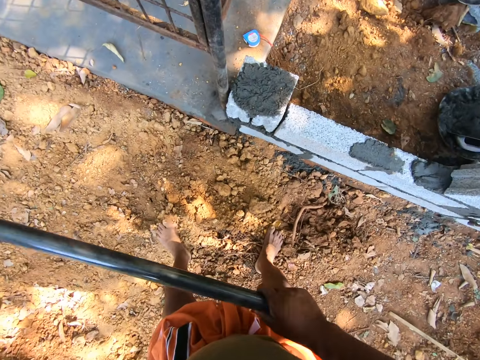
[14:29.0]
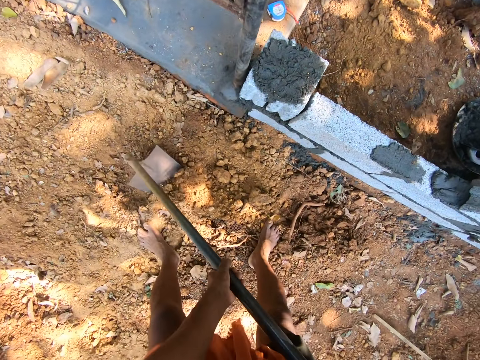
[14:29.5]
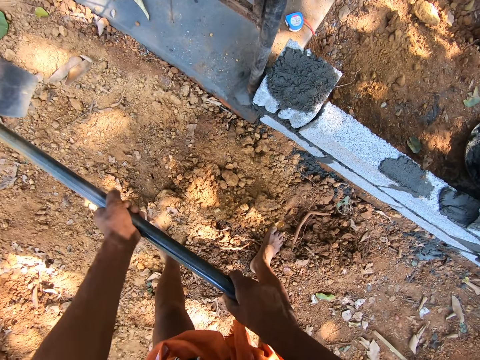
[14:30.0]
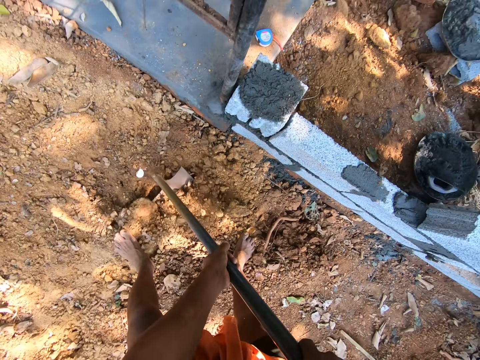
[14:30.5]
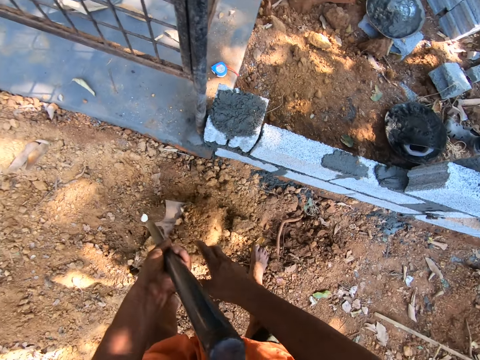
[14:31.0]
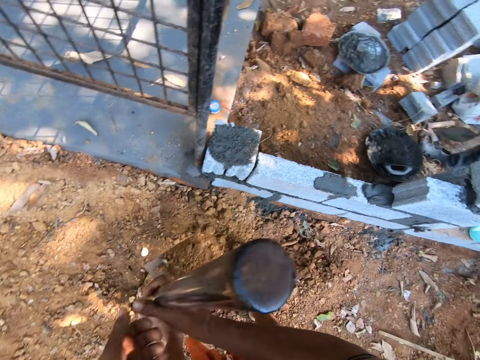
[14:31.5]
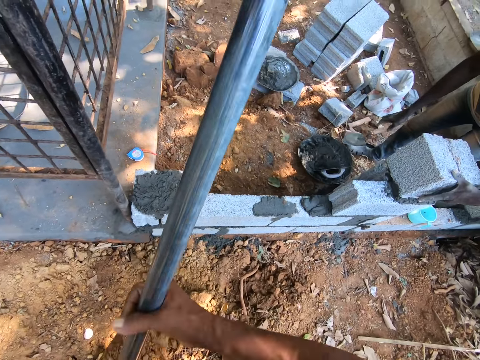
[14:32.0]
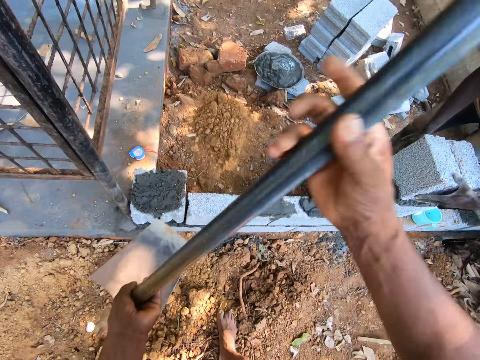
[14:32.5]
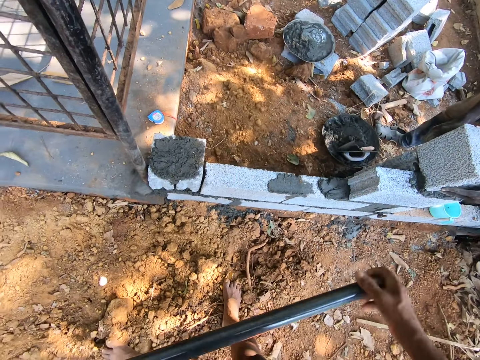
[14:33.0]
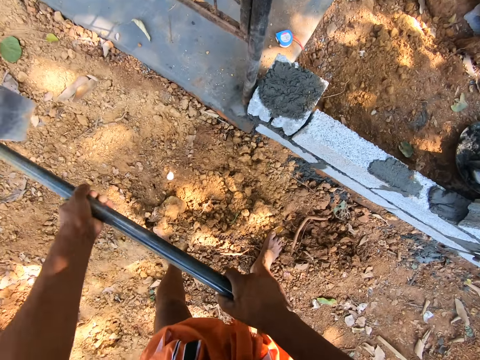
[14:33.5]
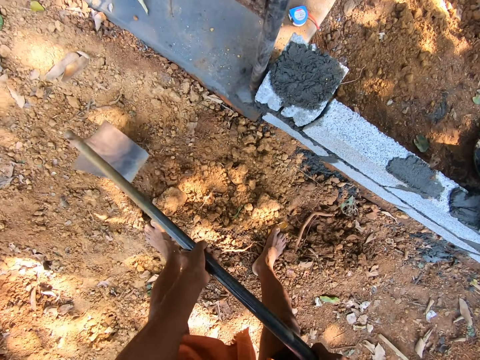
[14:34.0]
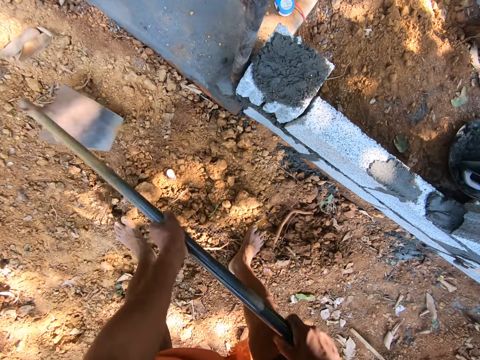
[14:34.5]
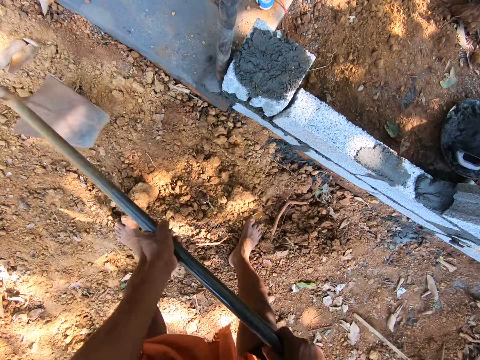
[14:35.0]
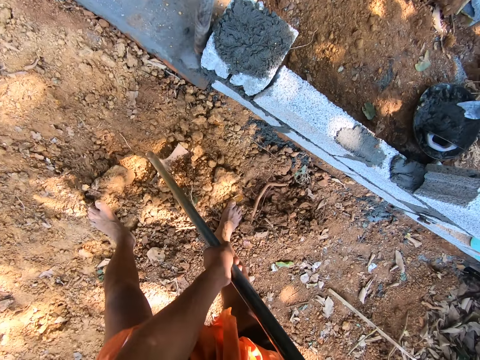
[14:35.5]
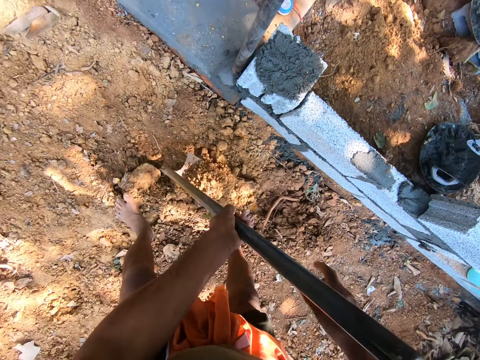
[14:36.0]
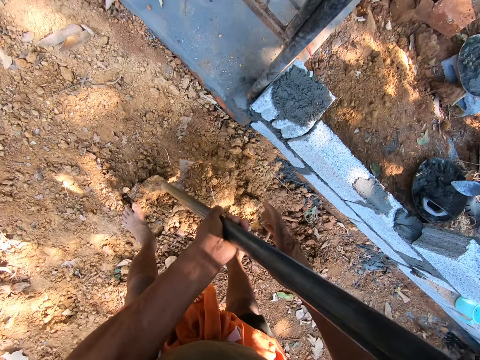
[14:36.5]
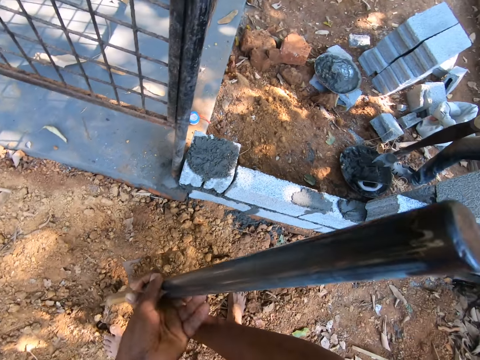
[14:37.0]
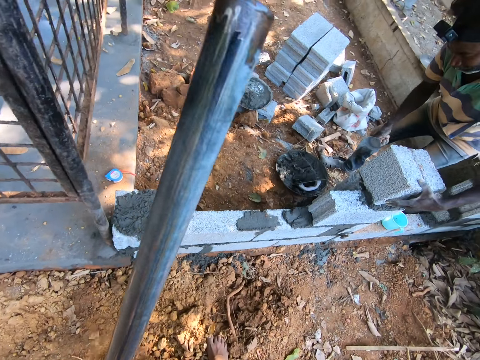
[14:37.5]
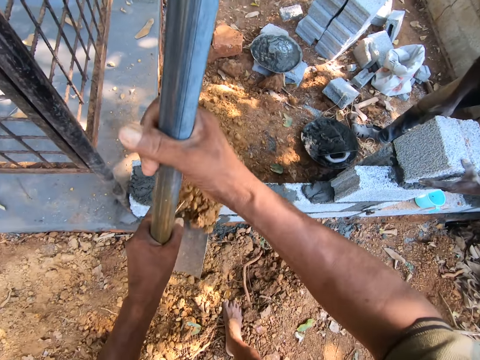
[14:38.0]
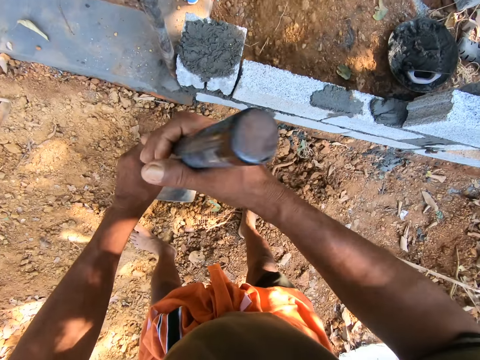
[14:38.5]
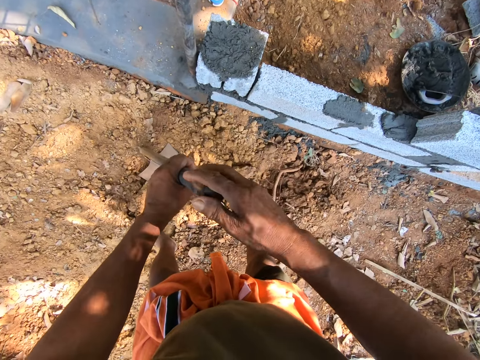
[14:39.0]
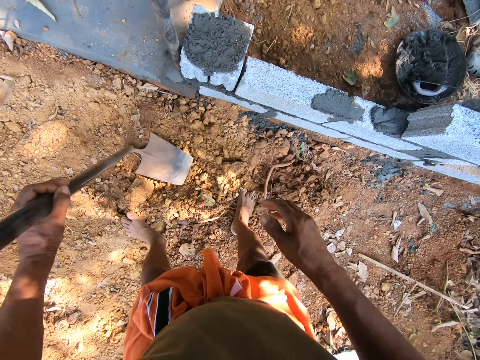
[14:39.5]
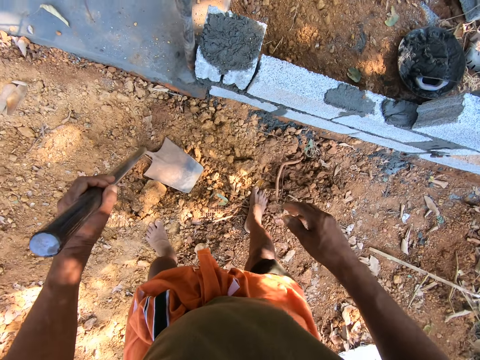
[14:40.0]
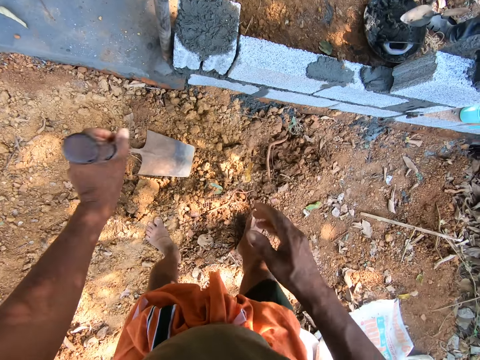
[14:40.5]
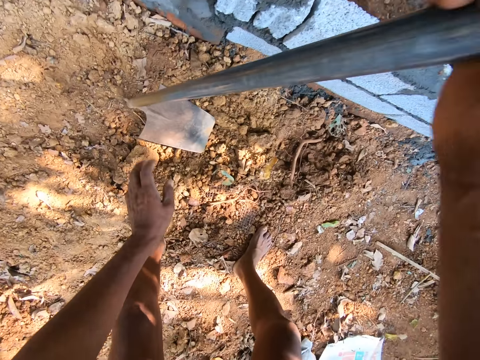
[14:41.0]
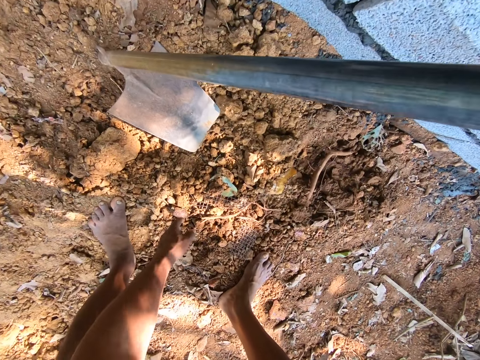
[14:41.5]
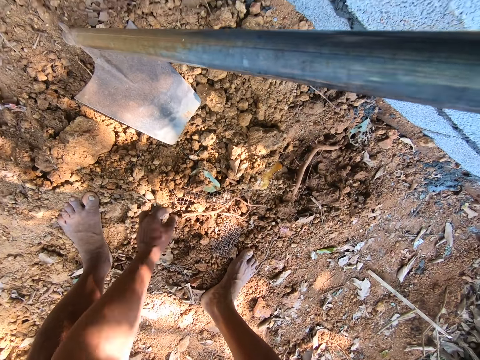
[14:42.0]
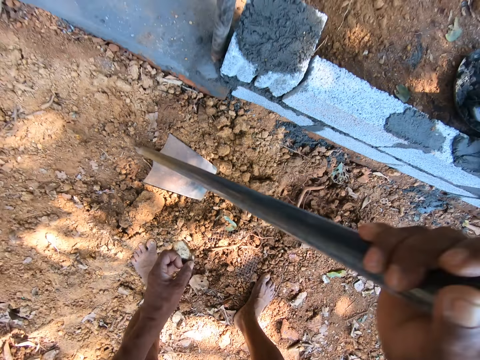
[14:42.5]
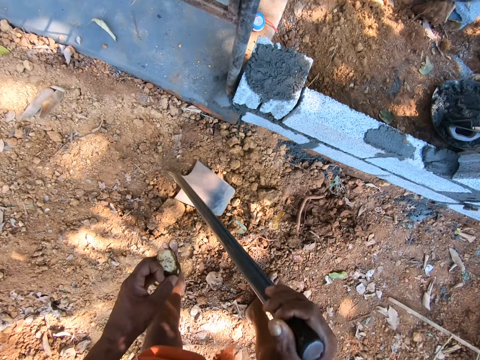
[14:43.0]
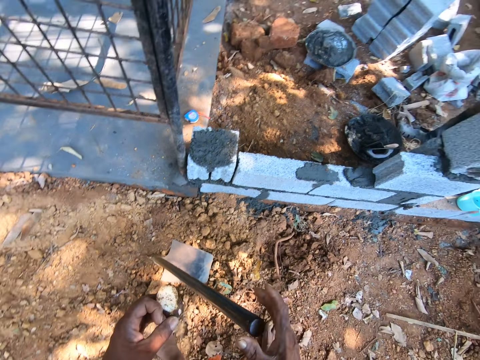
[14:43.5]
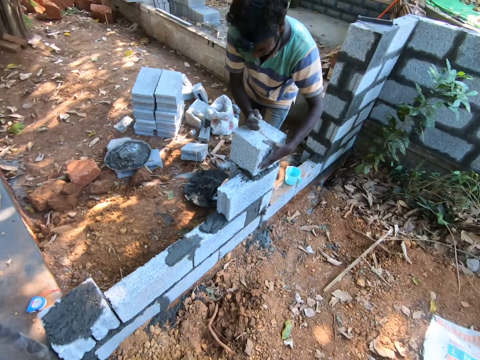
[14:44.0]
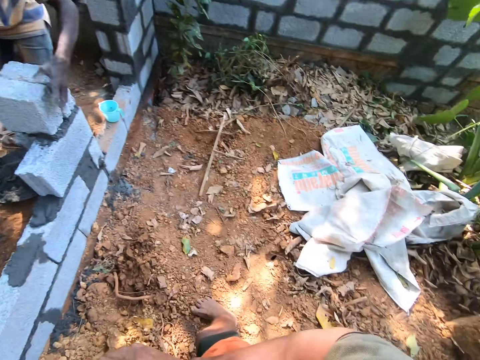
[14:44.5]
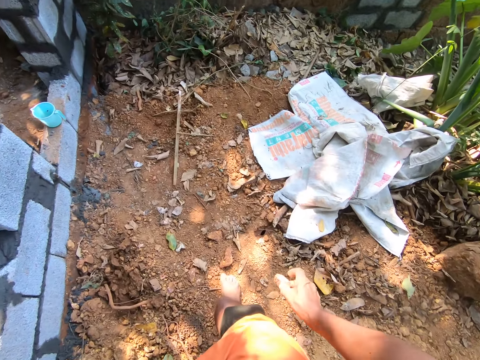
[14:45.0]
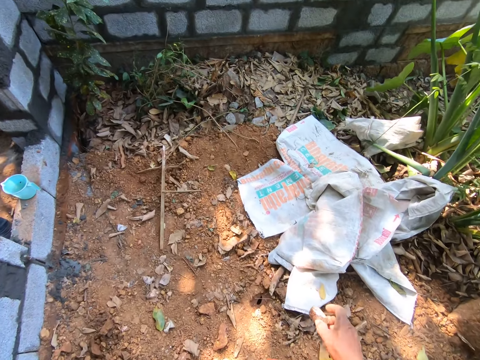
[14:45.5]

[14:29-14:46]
The man drops the trowel in his right hand in the pan. The camera wearer passes the hoe from his left hand to his right hand. He picks up a stone from the ground with his left hand. He passes the stone from his left hand to his right hand.

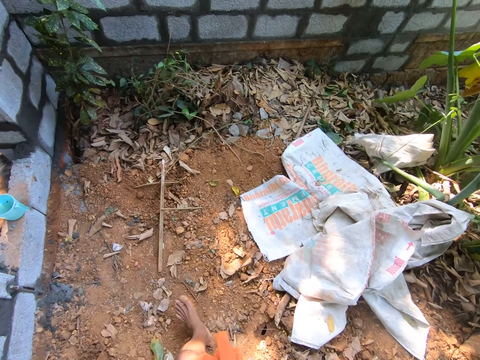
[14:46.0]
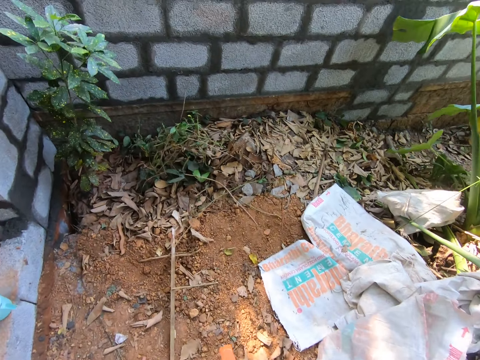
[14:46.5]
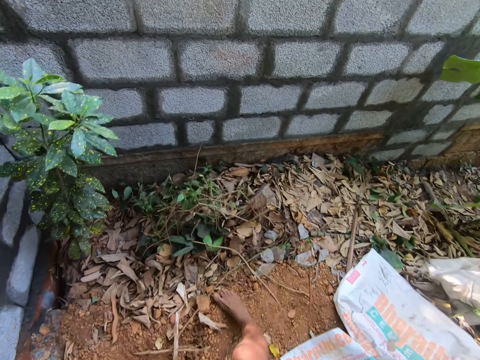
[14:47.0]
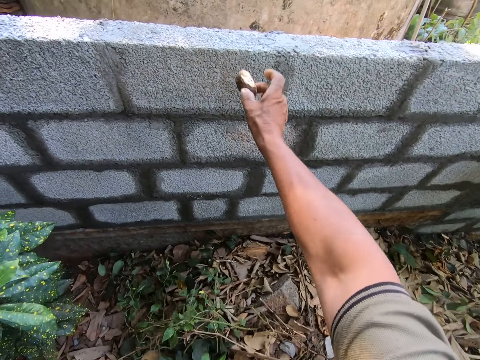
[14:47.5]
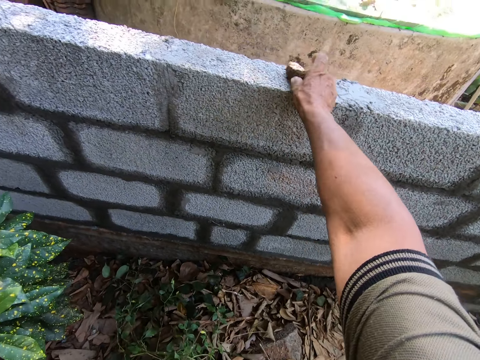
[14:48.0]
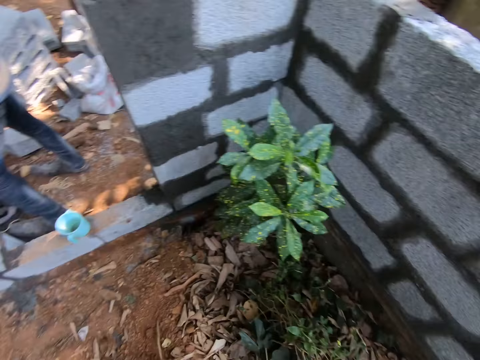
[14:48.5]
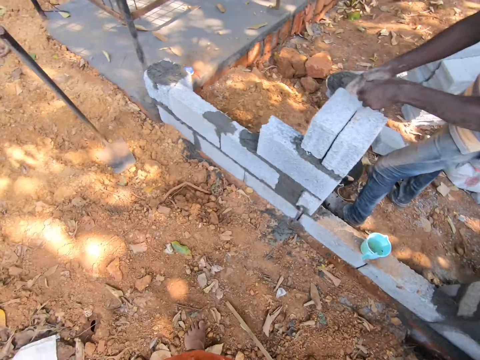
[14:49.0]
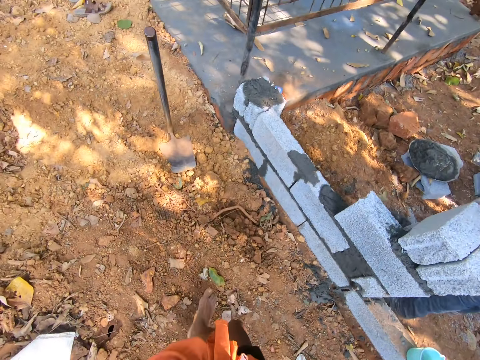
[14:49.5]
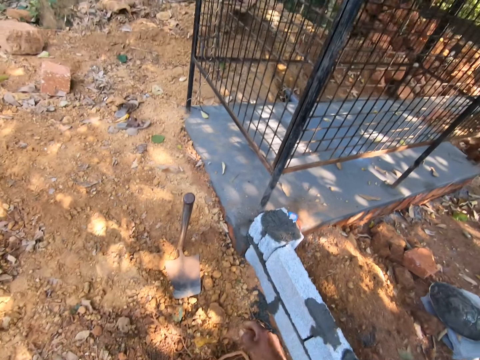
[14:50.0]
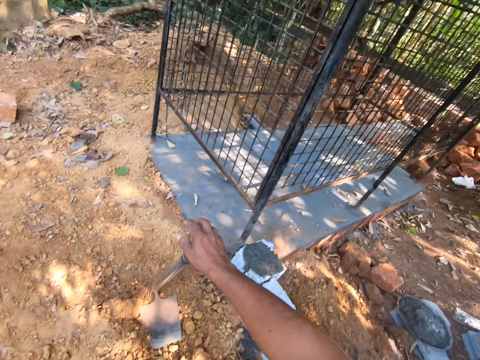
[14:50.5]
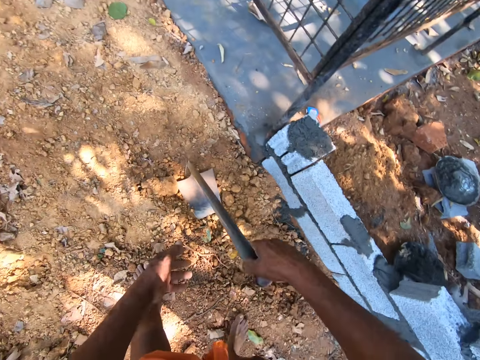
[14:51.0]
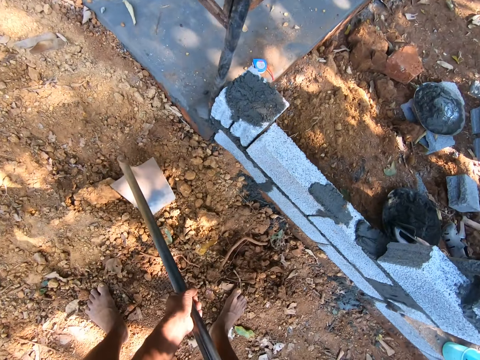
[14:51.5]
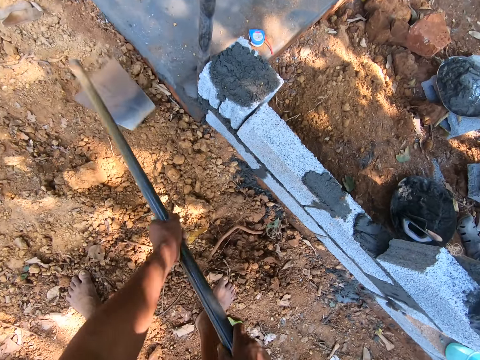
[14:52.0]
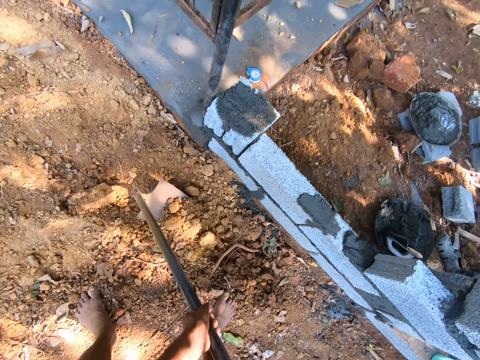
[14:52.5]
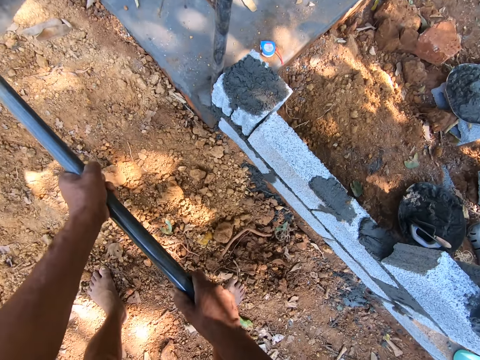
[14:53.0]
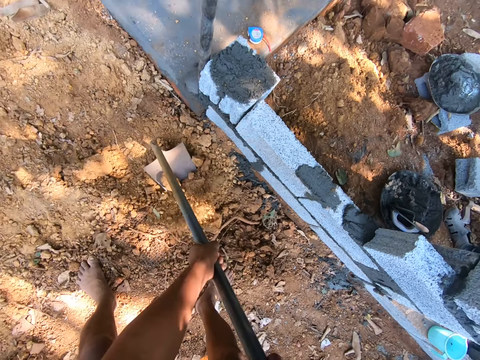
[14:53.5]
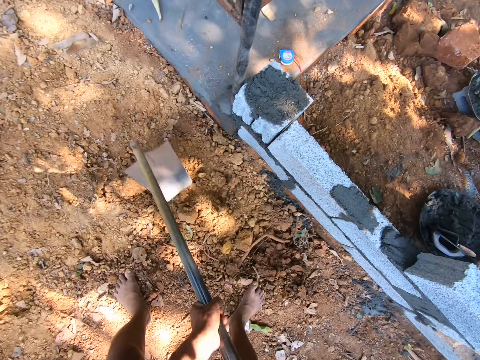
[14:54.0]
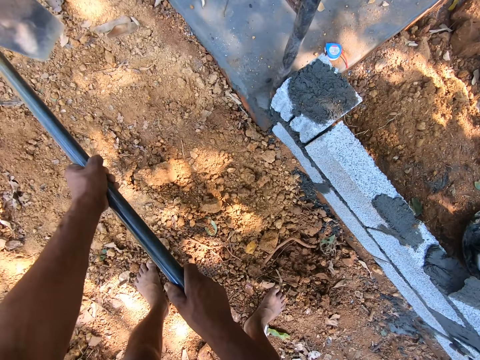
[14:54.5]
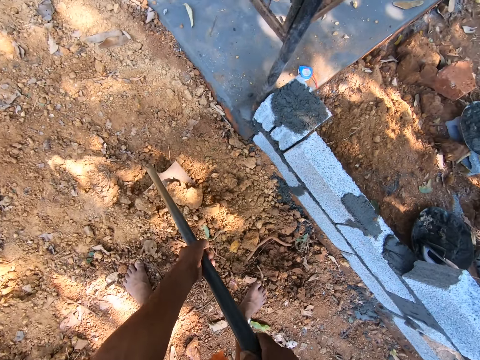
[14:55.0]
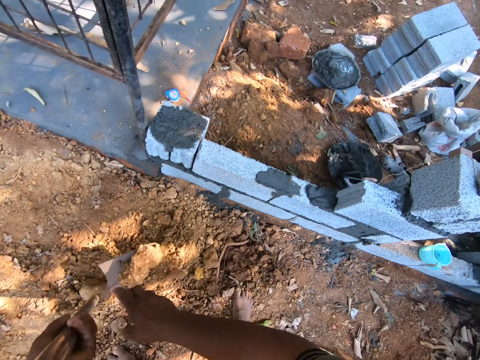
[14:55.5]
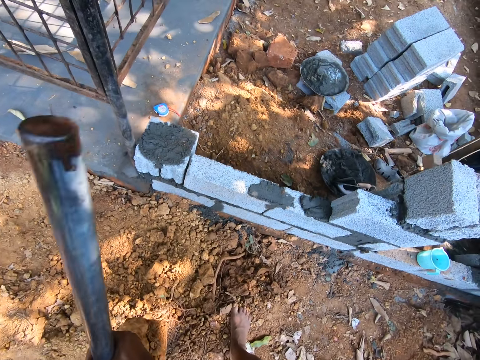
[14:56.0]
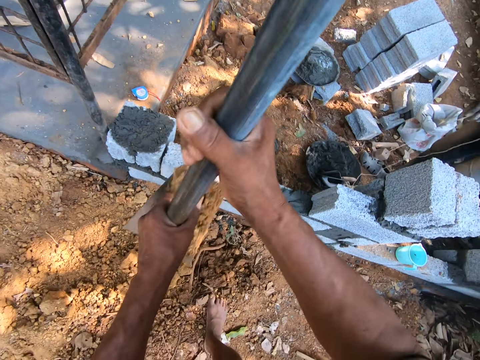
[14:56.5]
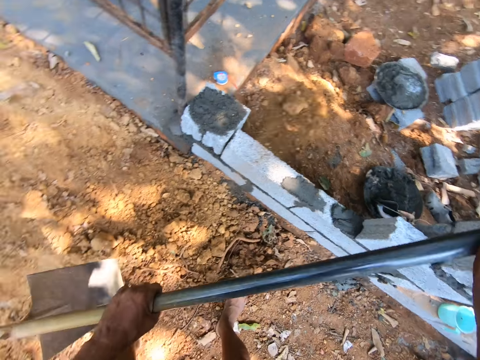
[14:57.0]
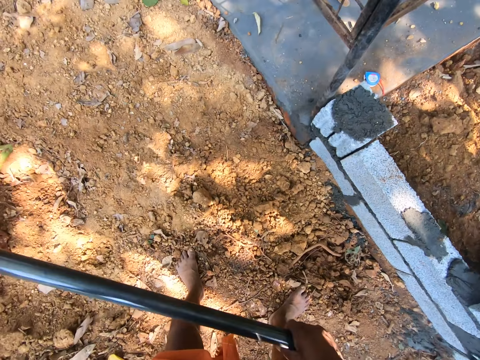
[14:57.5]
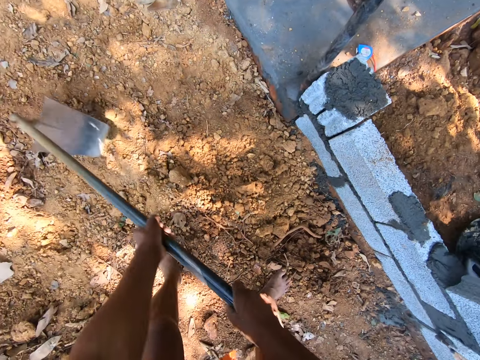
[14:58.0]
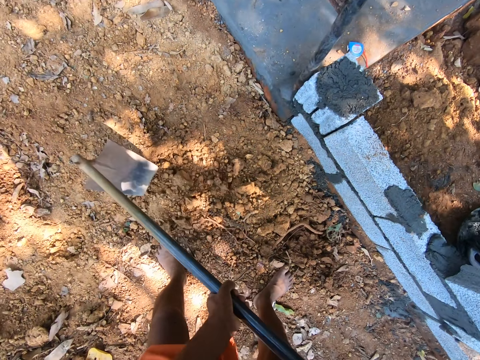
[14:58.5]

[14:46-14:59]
The camera wearer places the stone in his right hand on the fence. He picks up the hoe from the ground with his hands. He digs the ground with the hoe in his hands. He scoops sand from the ground with the hoe in his hands. He converses with the man. He throws sand in the hoe in his hands on a construction ground. He digs the ground with the hoe in his hands.
